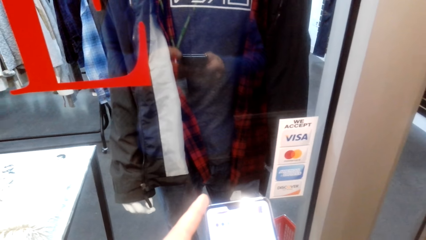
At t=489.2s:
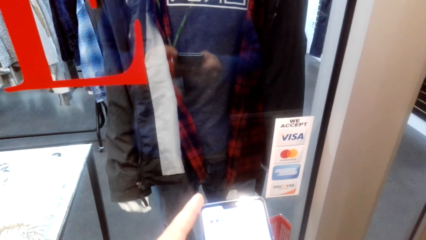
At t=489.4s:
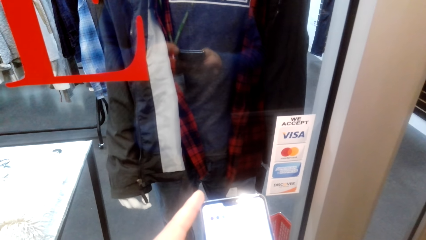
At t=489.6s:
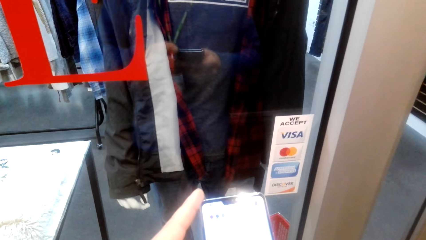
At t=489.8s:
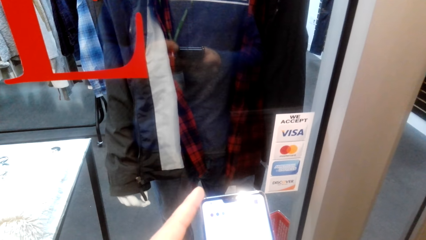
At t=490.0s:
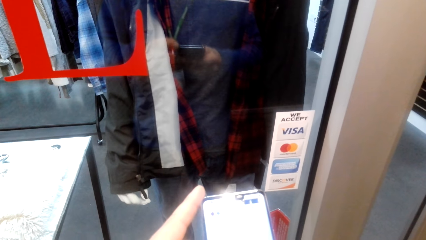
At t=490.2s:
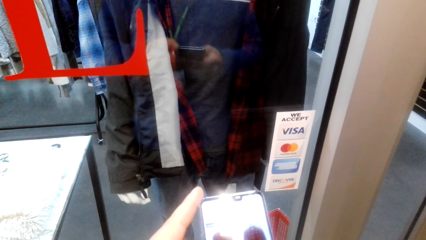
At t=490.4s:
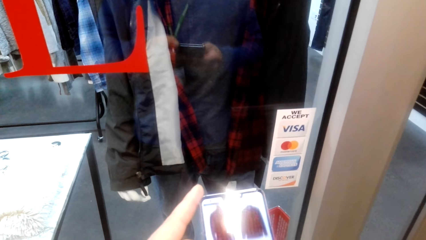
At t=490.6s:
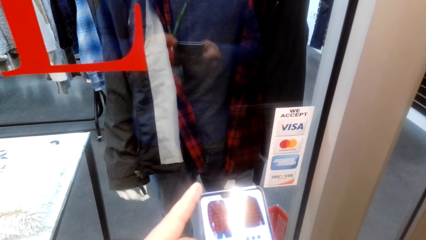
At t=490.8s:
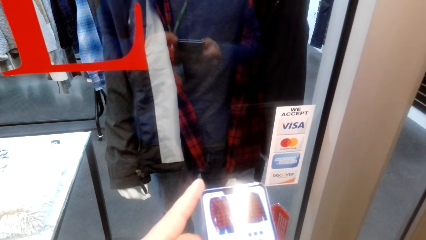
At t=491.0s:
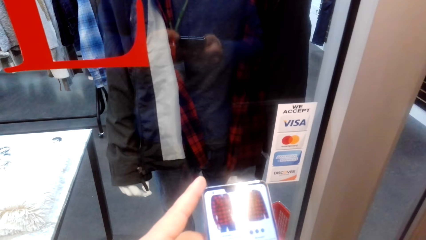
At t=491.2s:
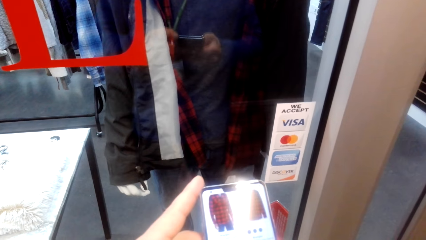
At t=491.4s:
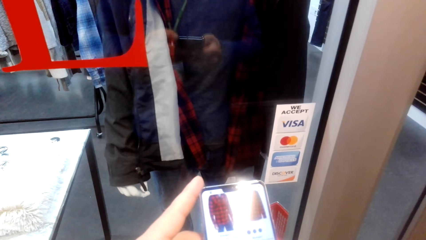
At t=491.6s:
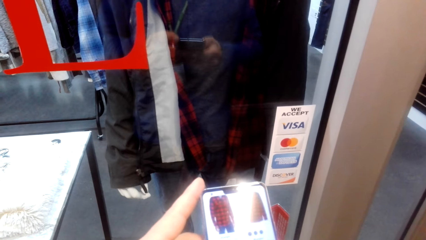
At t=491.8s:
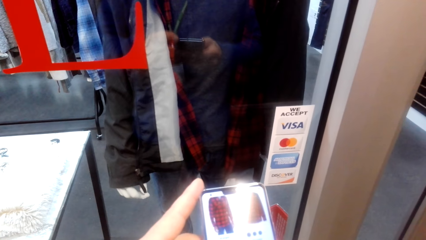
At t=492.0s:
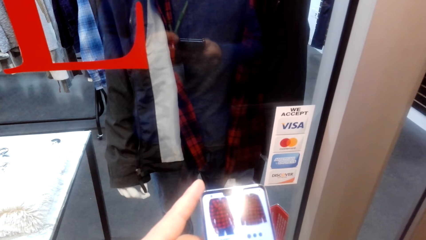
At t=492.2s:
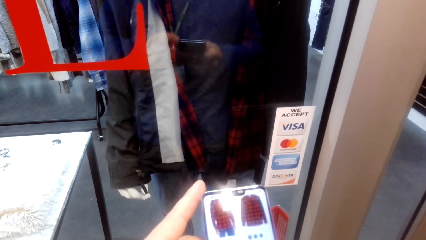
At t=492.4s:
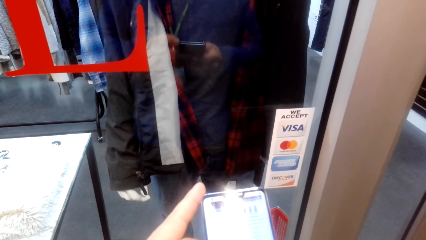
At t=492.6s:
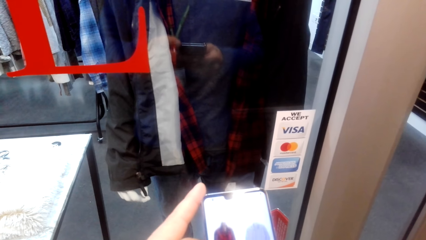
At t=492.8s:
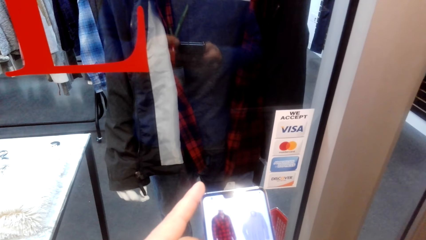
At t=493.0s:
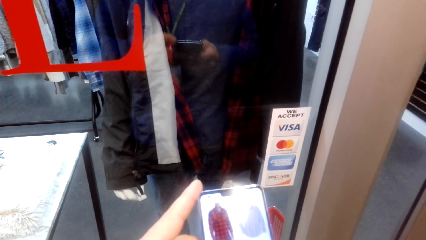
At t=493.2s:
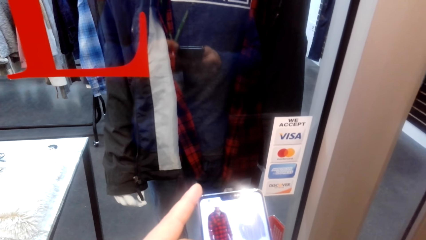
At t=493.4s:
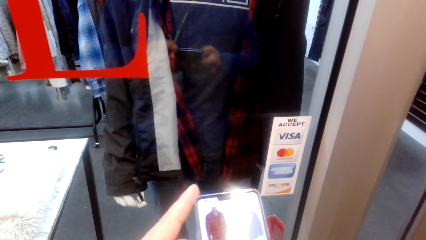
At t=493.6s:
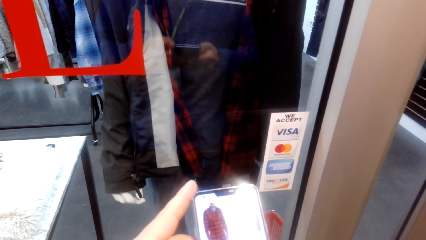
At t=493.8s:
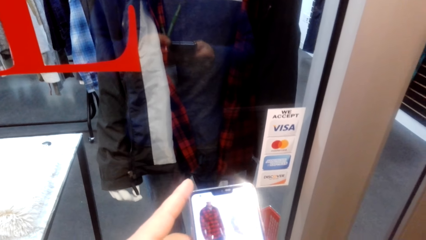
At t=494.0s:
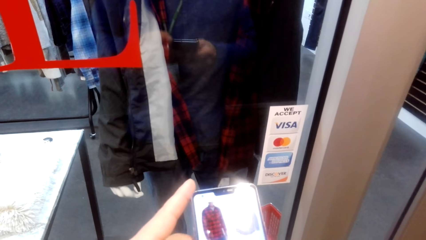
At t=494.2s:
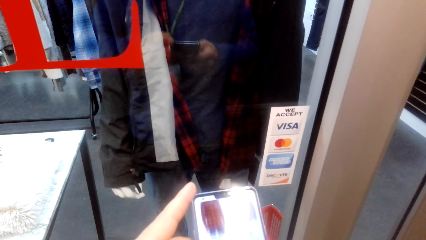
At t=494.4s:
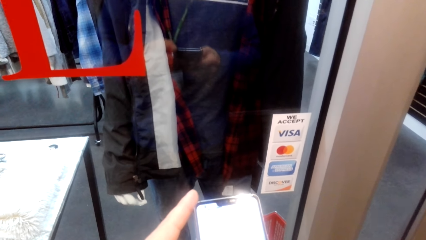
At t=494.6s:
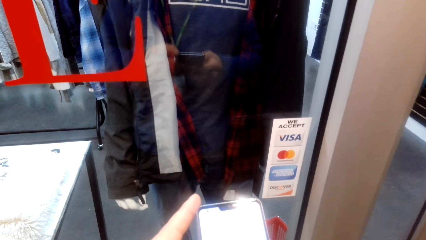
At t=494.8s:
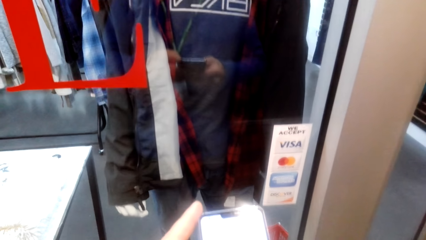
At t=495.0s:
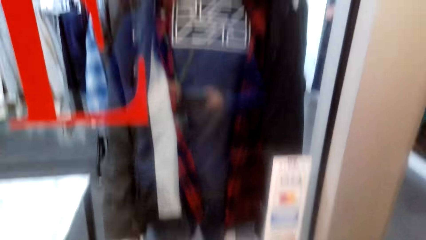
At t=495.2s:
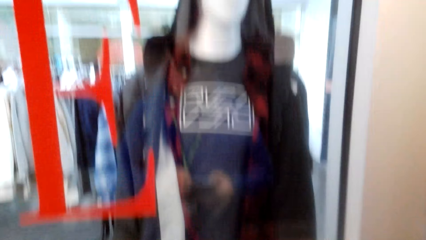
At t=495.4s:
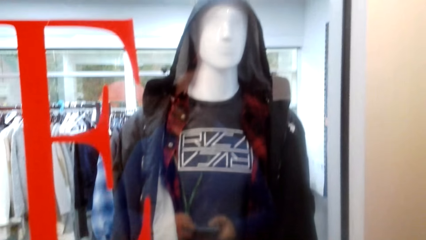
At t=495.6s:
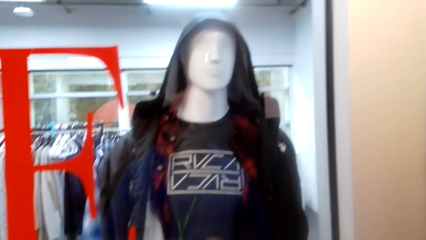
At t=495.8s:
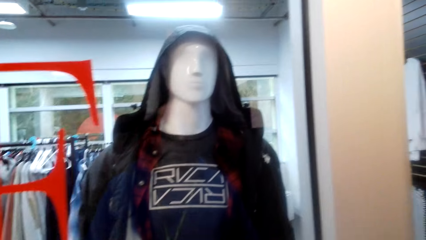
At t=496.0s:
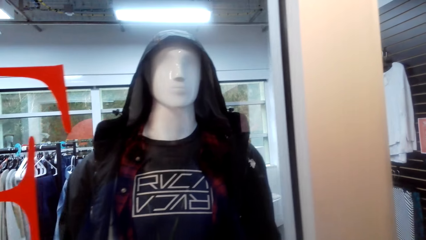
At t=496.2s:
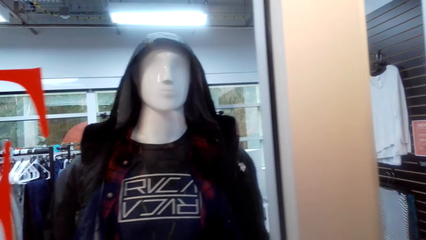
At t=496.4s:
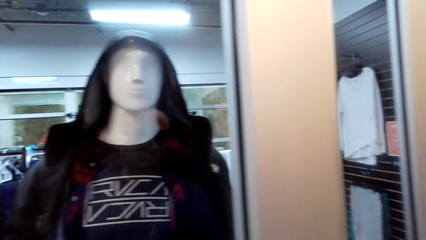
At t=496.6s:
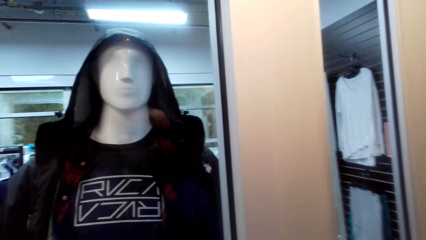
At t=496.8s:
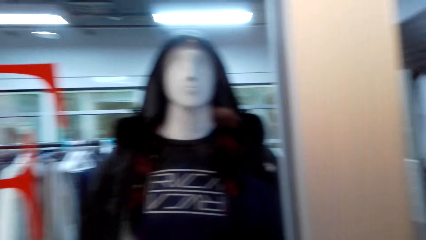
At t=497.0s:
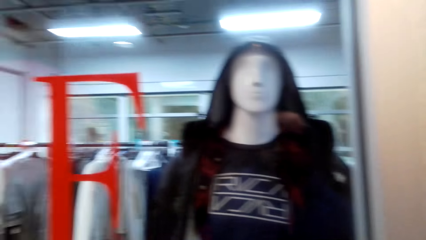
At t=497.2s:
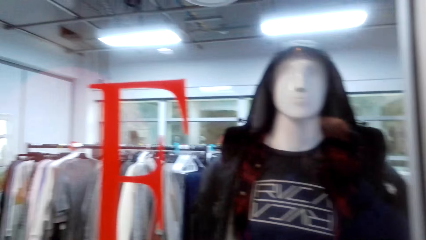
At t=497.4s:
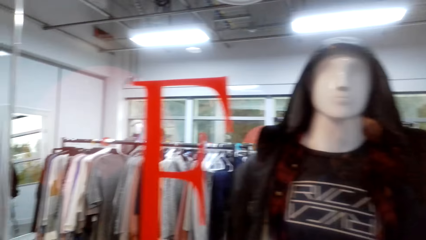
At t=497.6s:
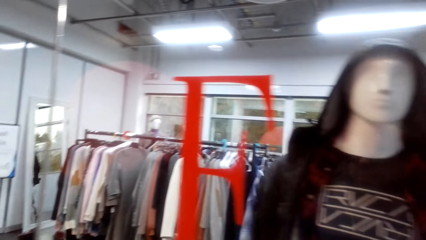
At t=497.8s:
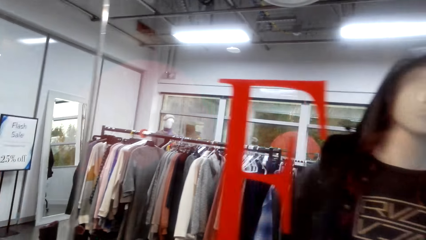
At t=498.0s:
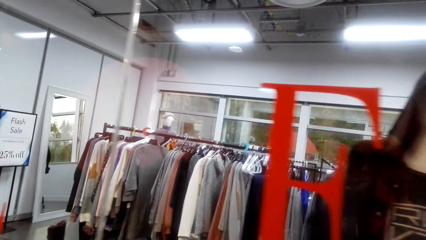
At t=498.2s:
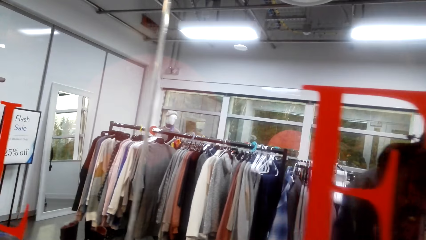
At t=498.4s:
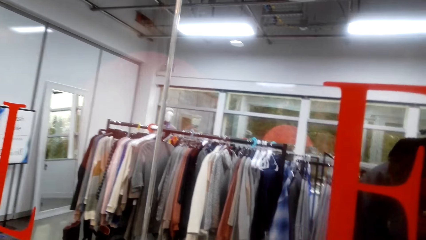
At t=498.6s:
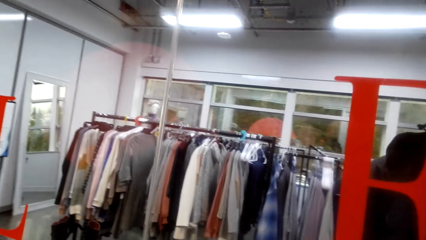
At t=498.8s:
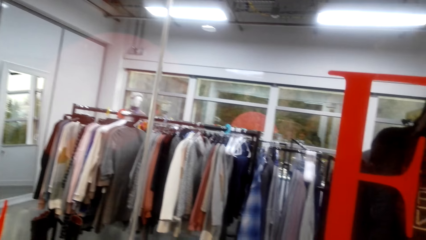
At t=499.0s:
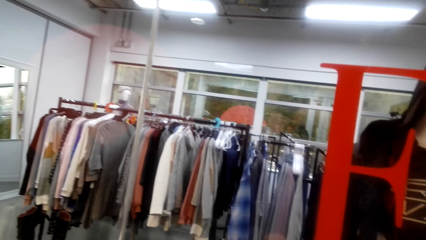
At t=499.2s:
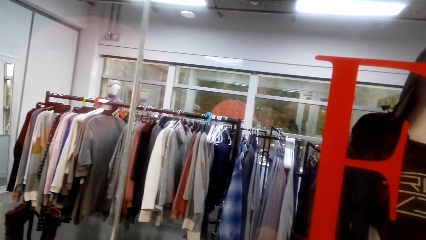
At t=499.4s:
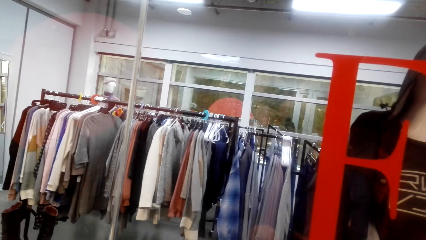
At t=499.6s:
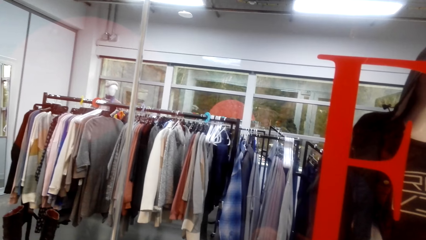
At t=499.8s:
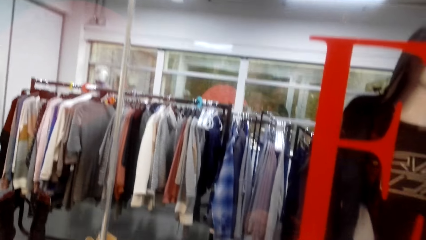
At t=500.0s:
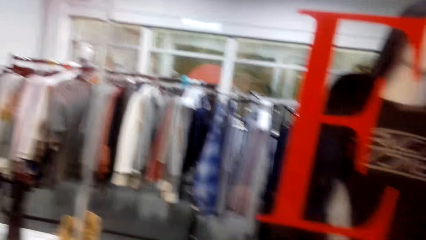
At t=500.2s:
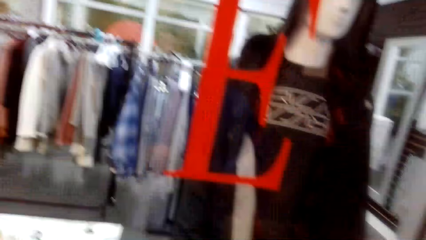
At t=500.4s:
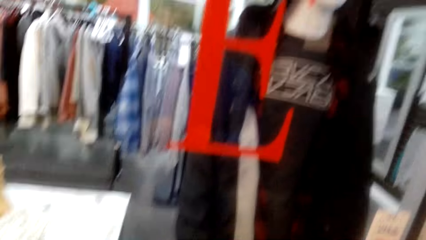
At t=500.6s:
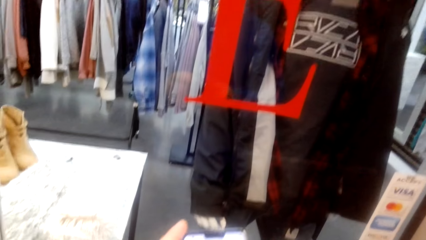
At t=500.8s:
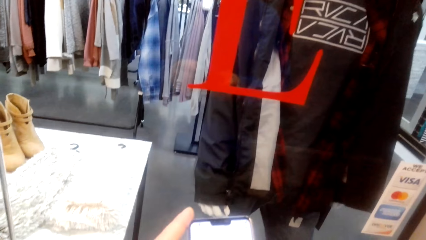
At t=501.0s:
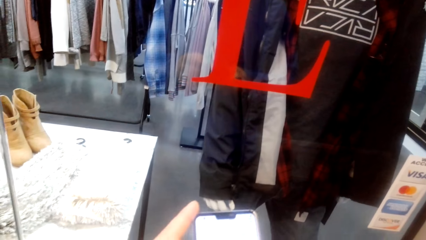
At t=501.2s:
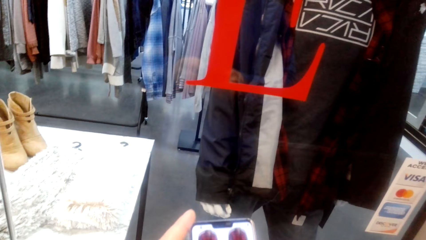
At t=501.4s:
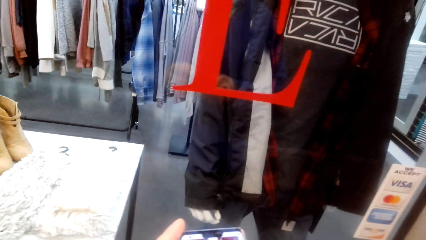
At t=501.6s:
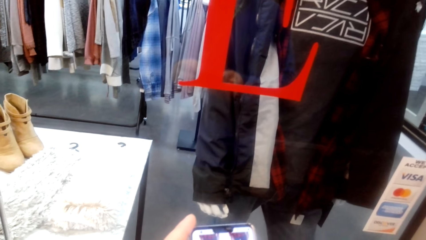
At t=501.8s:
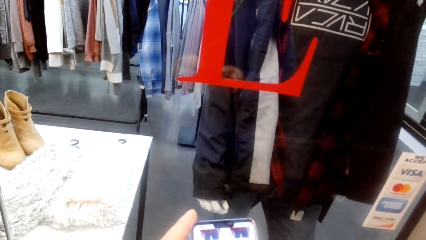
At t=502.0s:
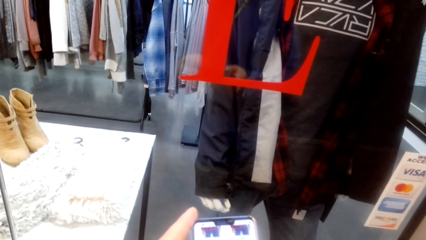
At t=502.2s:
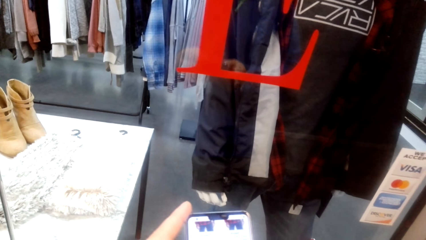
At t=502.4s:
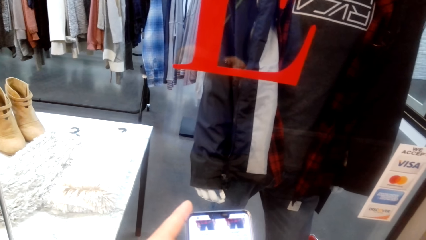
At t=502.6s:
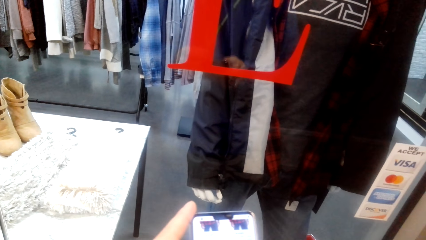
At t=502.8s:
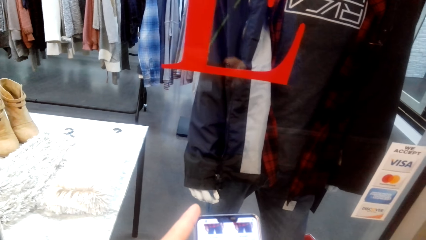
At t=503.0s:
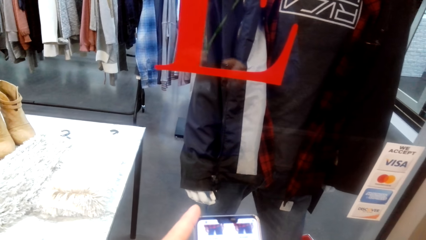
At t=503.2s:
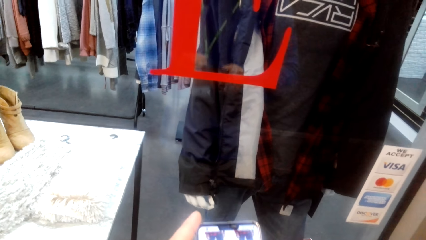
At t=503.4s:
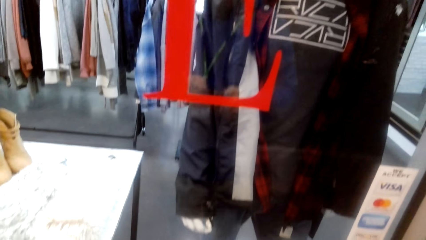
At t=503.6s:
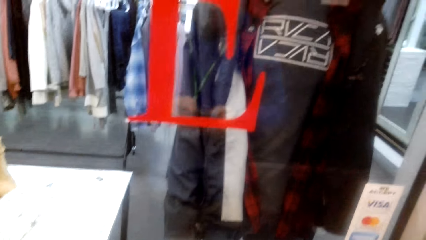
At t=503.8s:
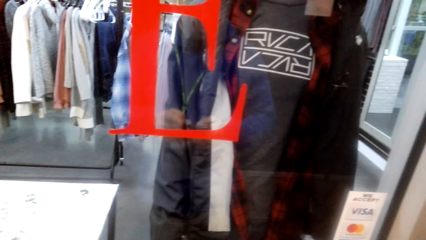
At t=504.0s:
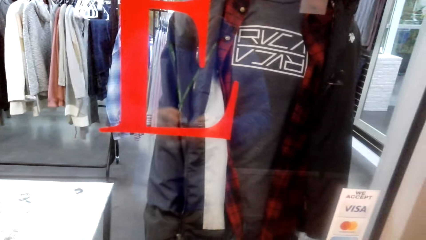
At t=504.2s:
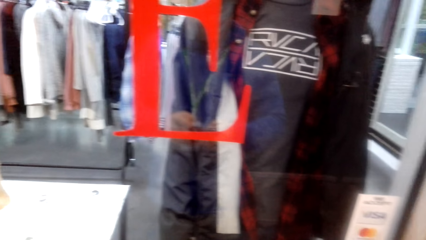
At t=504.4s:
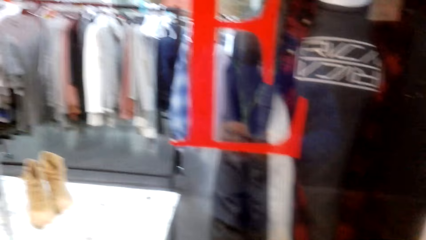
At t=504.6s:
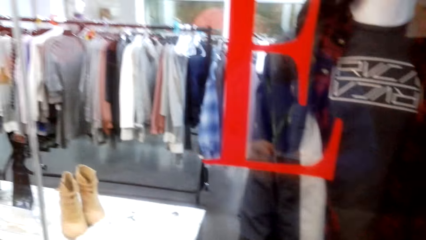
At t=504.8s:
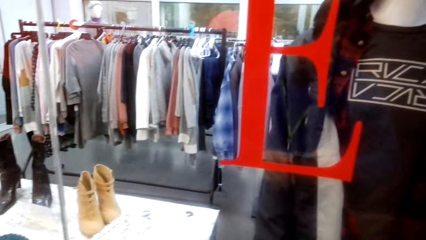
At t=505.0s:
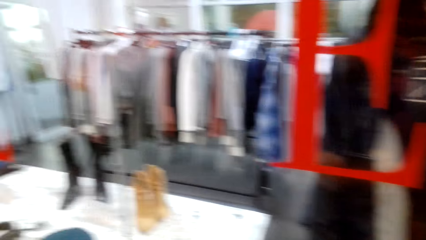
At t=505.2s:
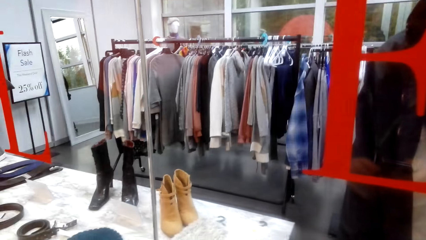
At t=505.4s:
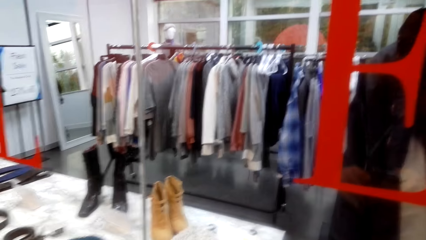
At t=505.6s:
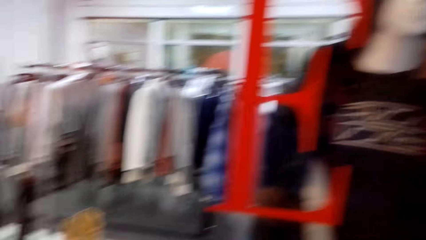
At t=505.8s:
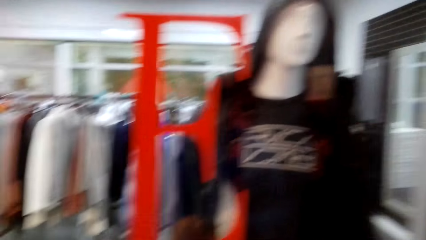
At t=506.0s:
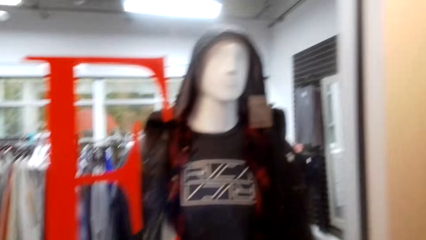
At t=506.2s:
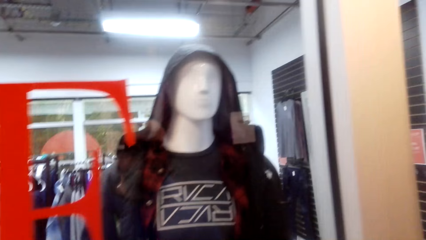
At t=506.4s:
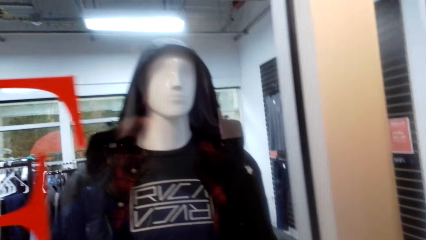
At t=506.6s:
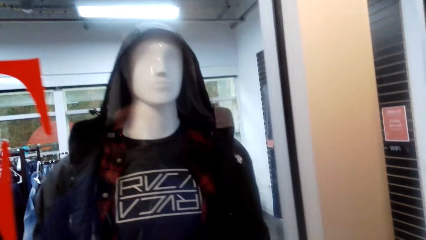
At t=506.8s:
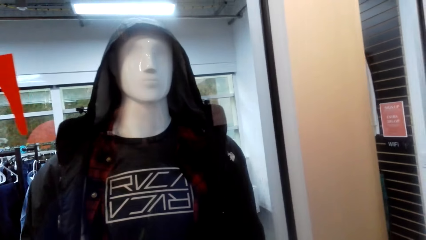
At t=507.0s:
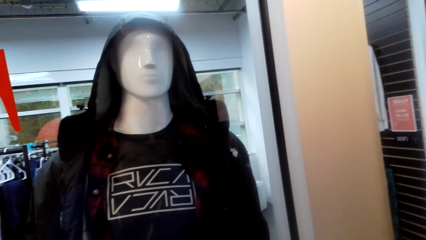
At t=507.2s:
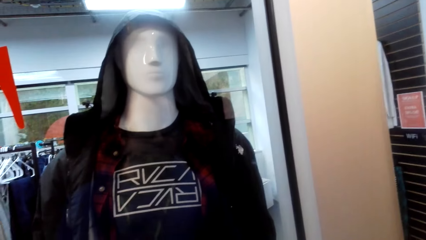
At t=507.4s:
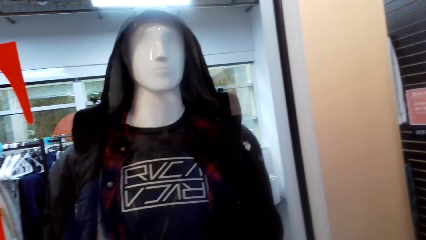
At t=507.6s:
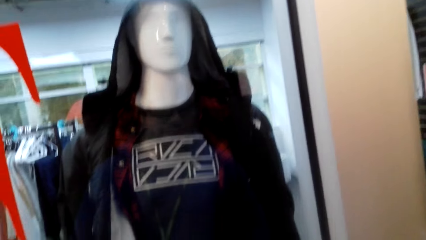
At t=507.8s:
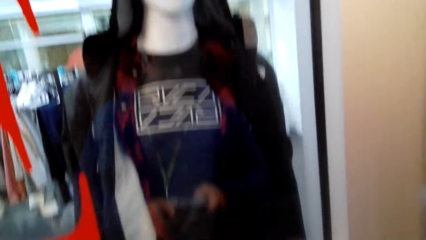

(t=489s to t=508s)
The camera wearer scrolls the phone. They look around. They scroll the phone. They look around.
